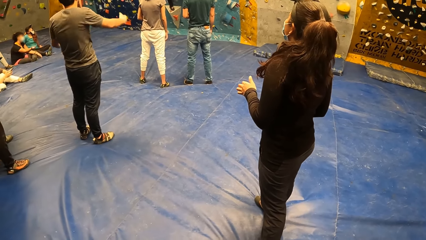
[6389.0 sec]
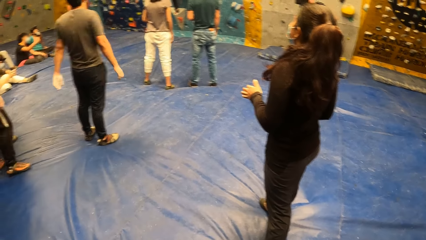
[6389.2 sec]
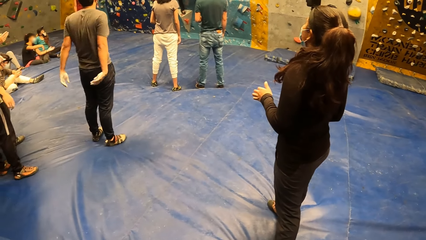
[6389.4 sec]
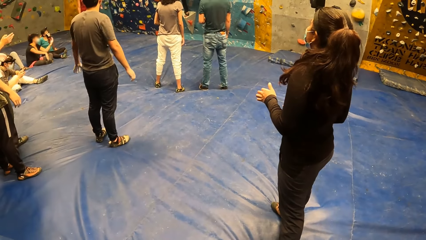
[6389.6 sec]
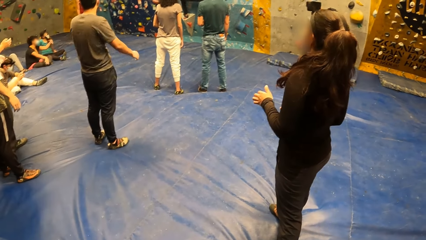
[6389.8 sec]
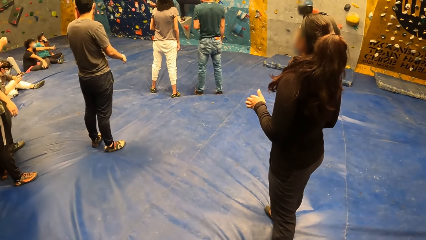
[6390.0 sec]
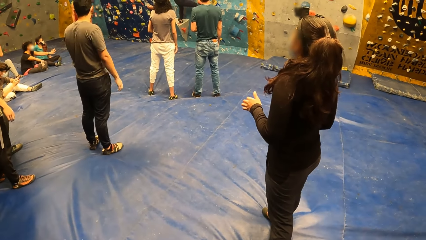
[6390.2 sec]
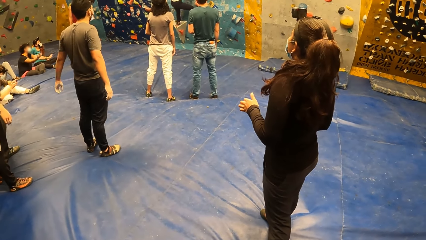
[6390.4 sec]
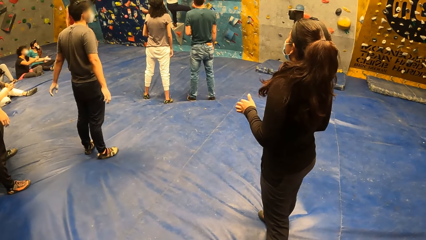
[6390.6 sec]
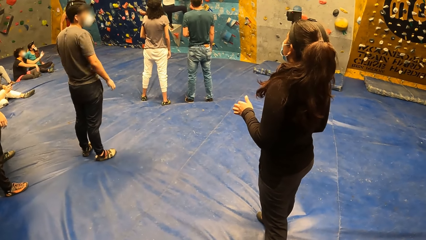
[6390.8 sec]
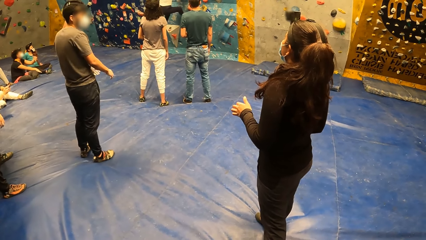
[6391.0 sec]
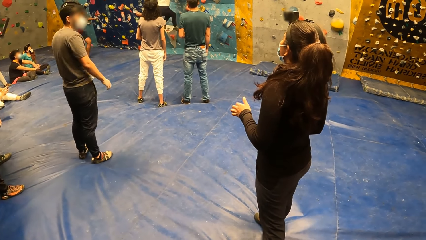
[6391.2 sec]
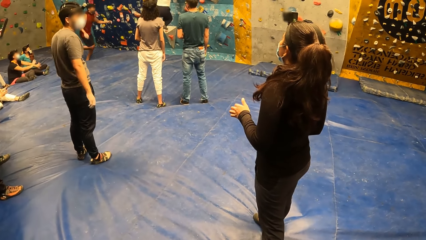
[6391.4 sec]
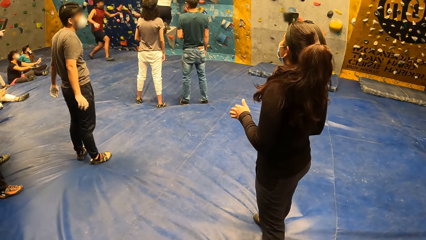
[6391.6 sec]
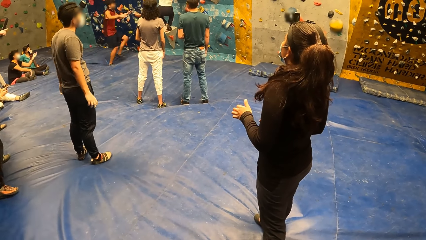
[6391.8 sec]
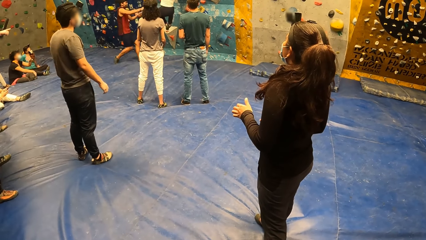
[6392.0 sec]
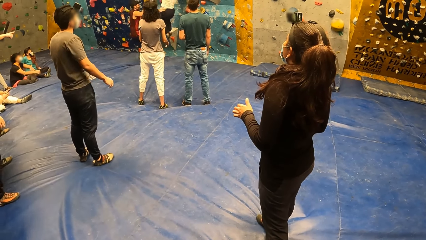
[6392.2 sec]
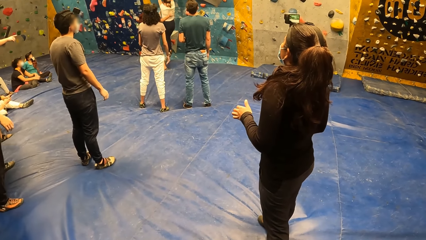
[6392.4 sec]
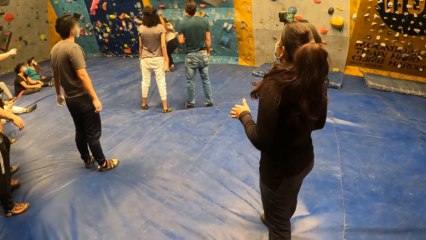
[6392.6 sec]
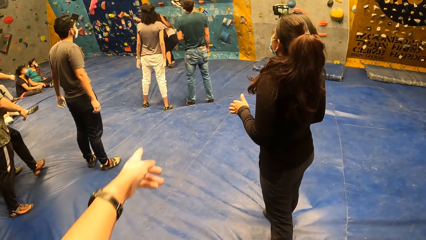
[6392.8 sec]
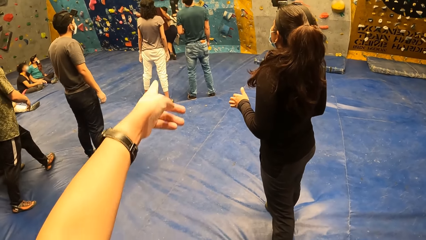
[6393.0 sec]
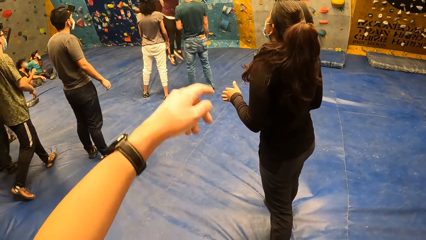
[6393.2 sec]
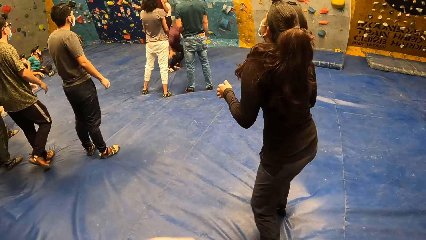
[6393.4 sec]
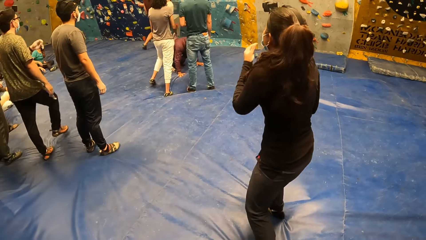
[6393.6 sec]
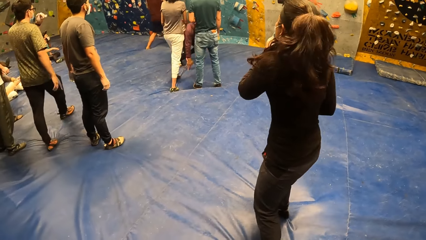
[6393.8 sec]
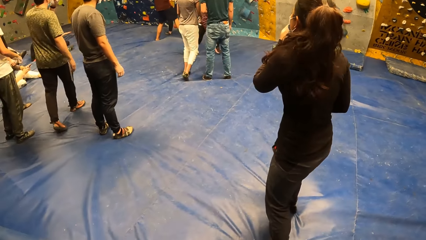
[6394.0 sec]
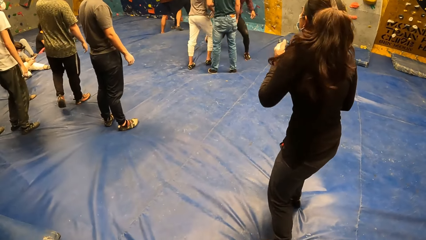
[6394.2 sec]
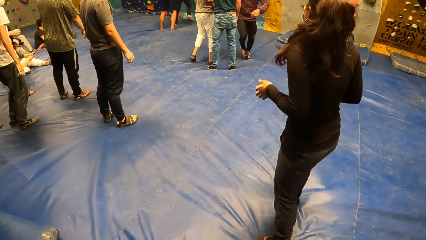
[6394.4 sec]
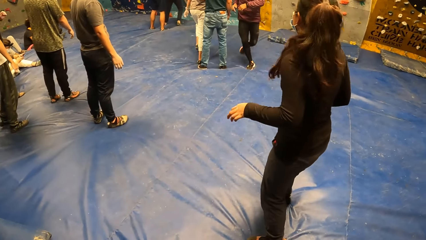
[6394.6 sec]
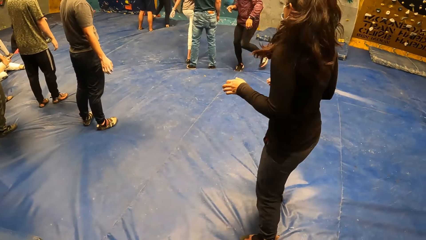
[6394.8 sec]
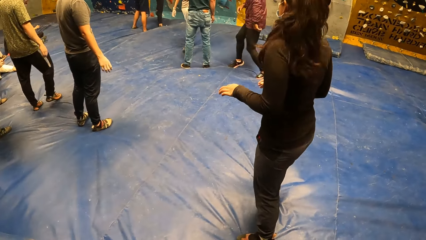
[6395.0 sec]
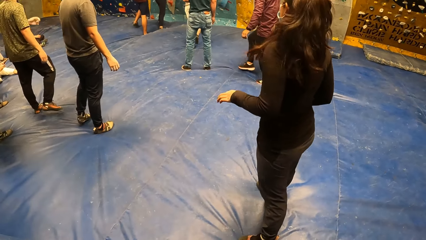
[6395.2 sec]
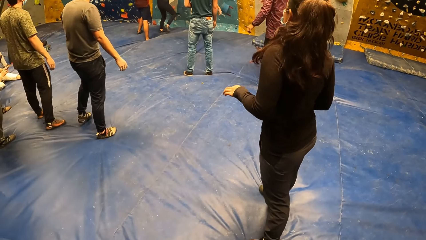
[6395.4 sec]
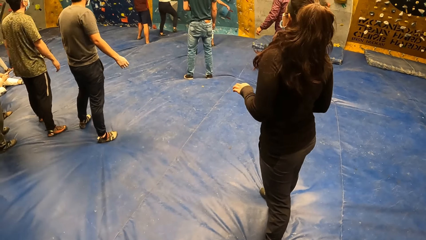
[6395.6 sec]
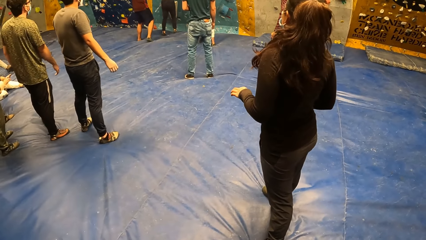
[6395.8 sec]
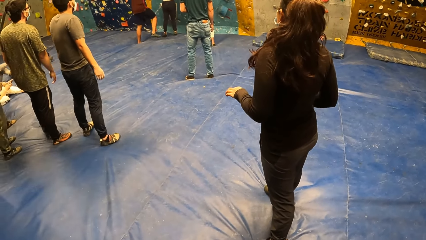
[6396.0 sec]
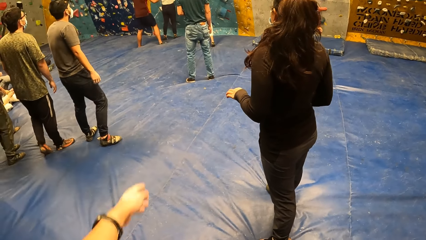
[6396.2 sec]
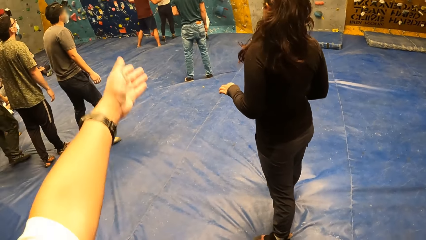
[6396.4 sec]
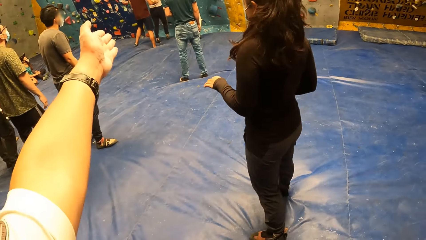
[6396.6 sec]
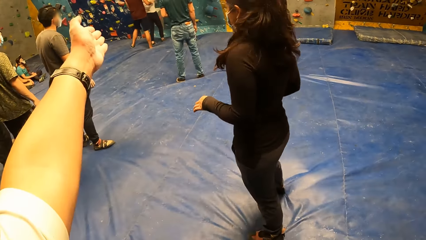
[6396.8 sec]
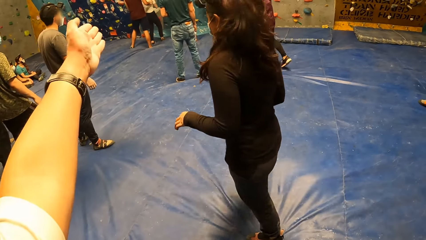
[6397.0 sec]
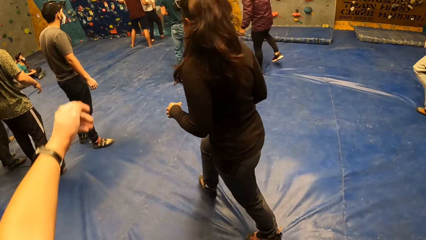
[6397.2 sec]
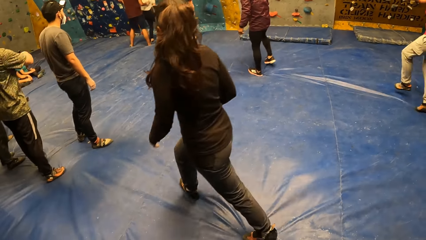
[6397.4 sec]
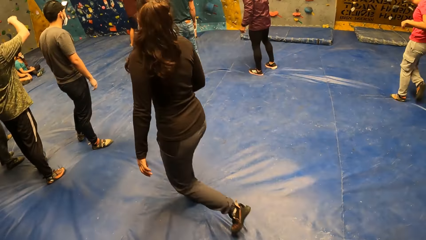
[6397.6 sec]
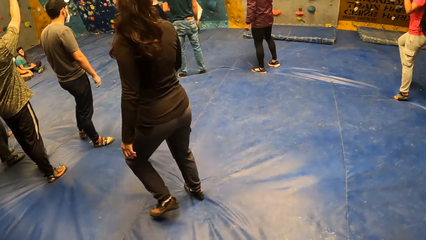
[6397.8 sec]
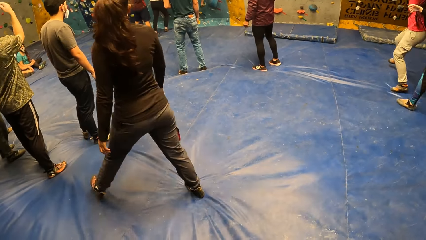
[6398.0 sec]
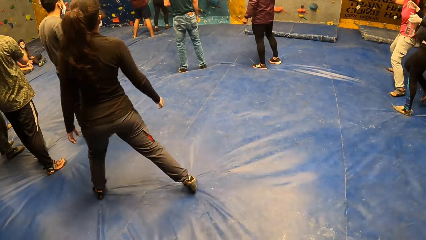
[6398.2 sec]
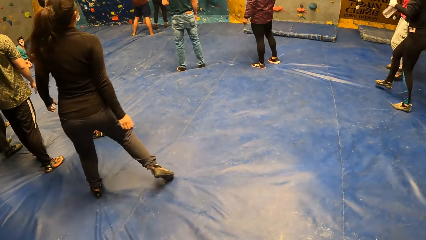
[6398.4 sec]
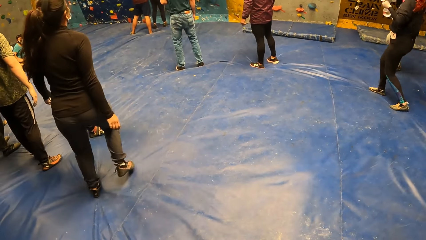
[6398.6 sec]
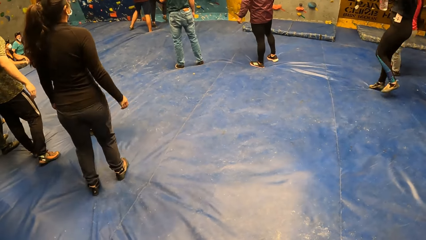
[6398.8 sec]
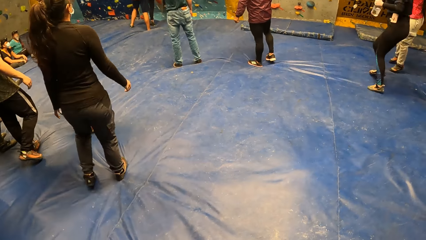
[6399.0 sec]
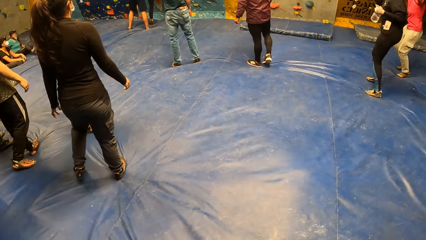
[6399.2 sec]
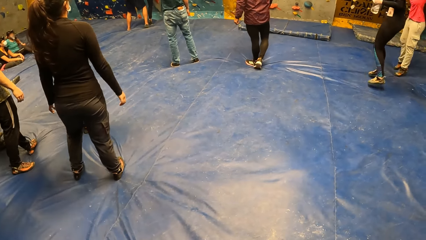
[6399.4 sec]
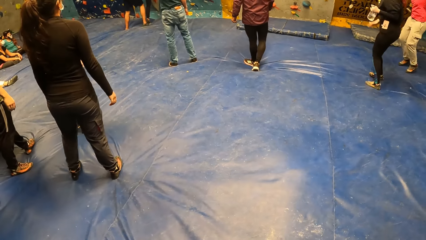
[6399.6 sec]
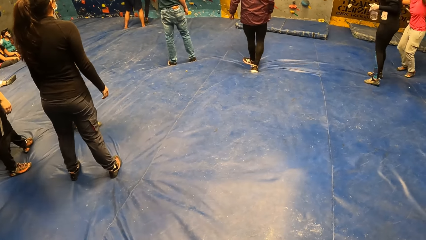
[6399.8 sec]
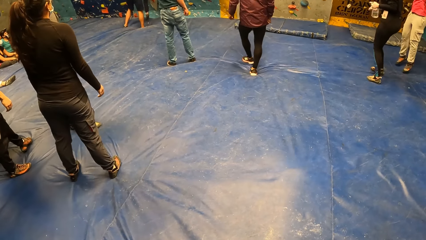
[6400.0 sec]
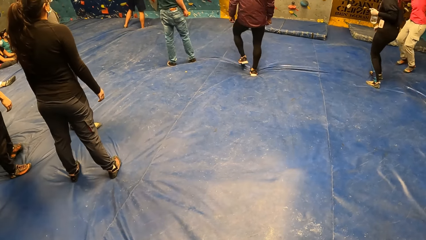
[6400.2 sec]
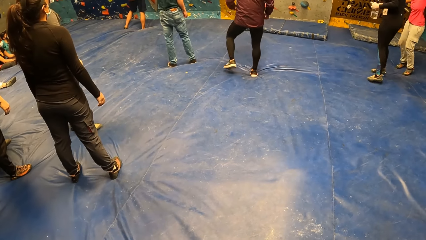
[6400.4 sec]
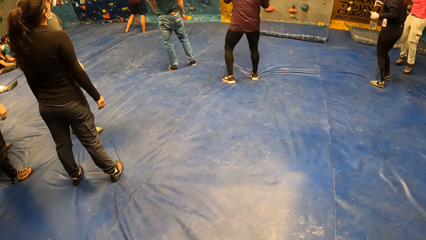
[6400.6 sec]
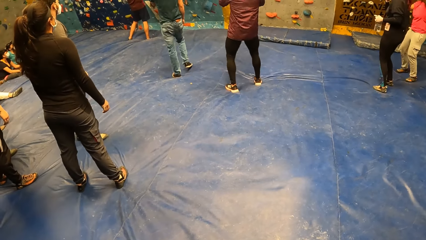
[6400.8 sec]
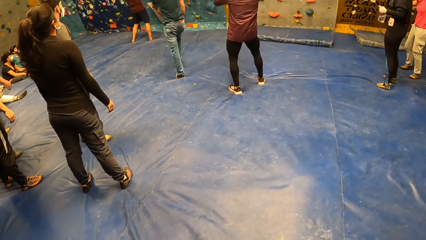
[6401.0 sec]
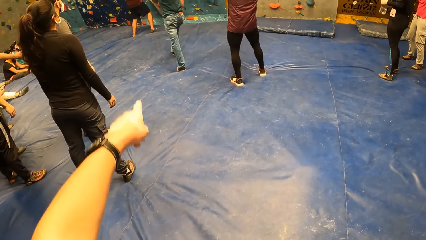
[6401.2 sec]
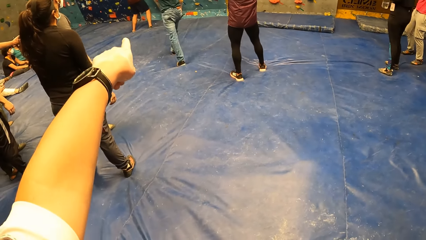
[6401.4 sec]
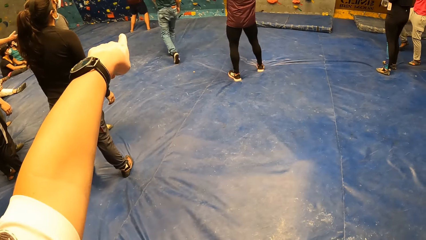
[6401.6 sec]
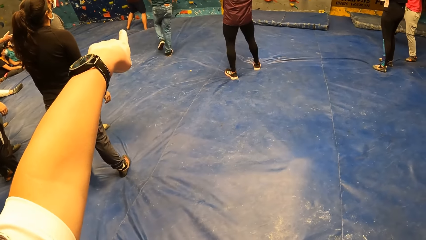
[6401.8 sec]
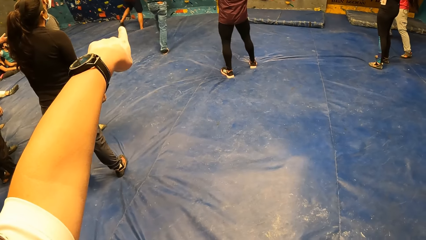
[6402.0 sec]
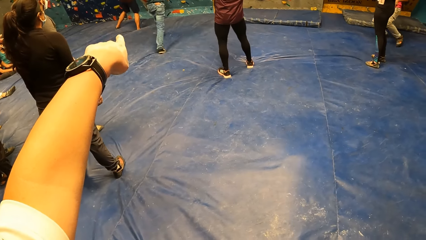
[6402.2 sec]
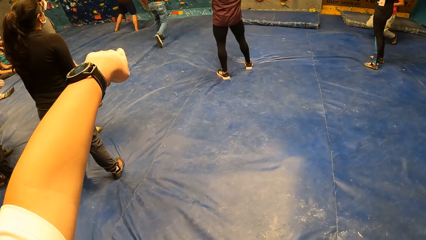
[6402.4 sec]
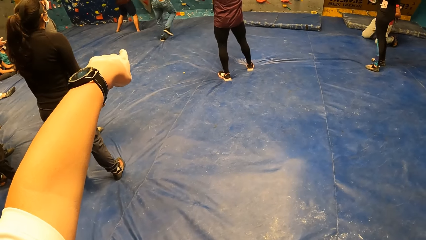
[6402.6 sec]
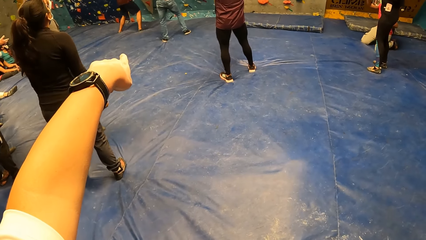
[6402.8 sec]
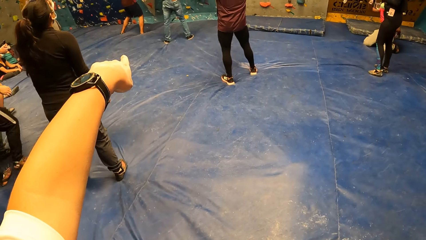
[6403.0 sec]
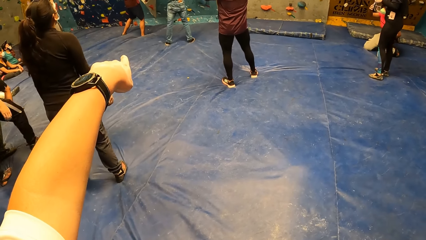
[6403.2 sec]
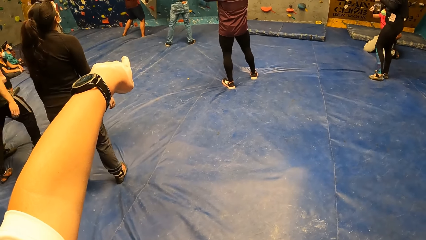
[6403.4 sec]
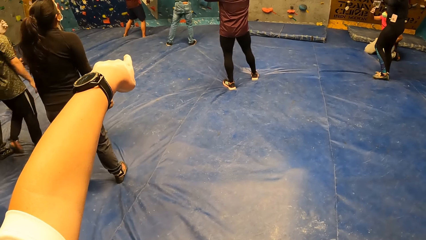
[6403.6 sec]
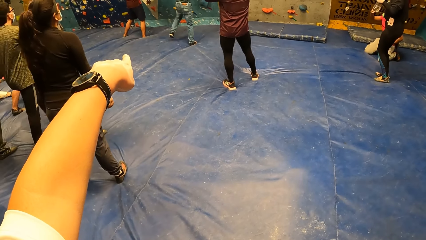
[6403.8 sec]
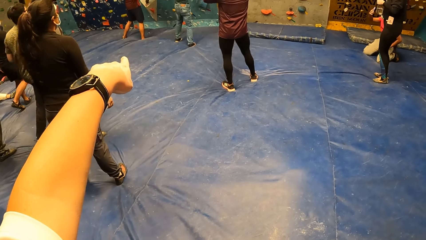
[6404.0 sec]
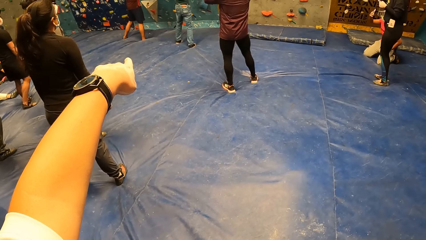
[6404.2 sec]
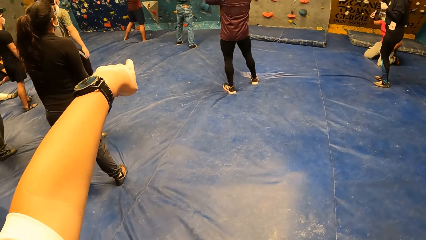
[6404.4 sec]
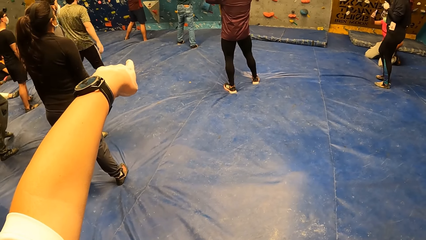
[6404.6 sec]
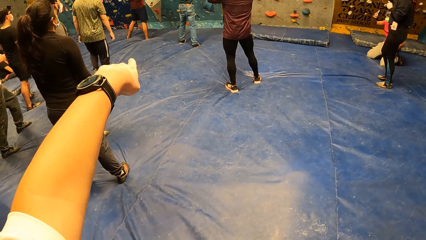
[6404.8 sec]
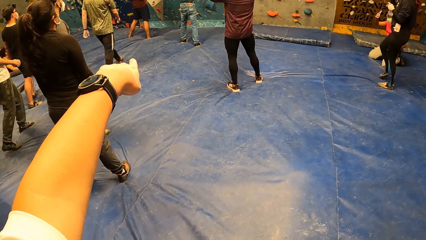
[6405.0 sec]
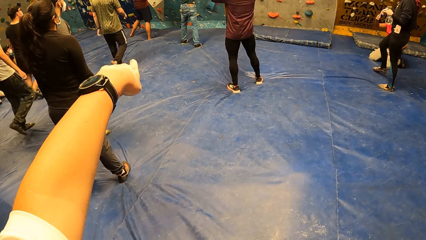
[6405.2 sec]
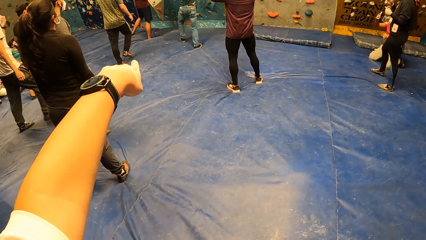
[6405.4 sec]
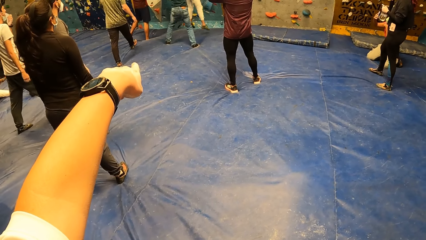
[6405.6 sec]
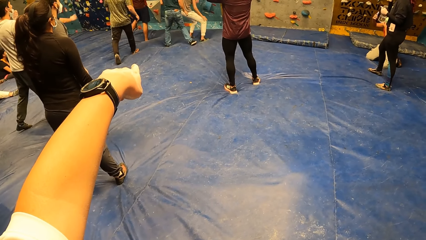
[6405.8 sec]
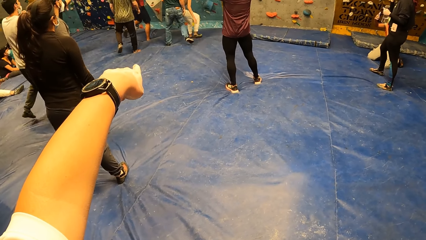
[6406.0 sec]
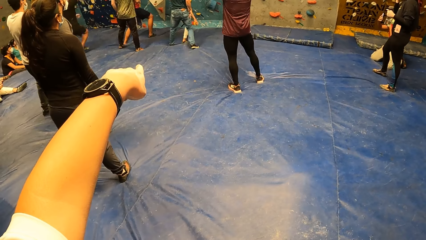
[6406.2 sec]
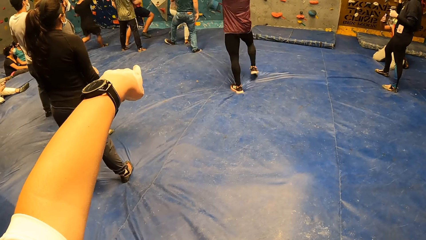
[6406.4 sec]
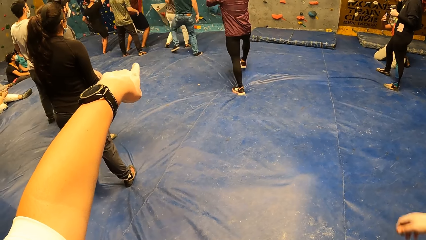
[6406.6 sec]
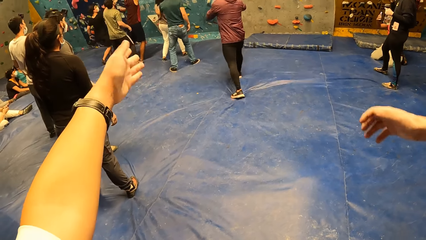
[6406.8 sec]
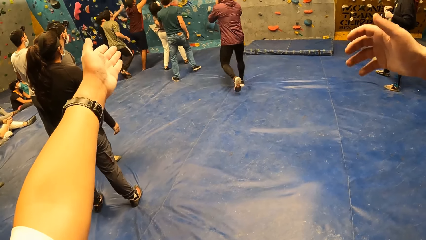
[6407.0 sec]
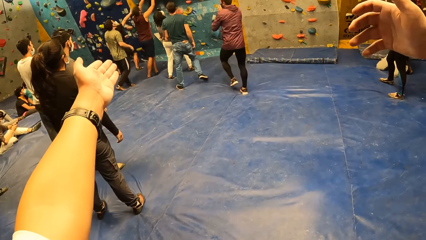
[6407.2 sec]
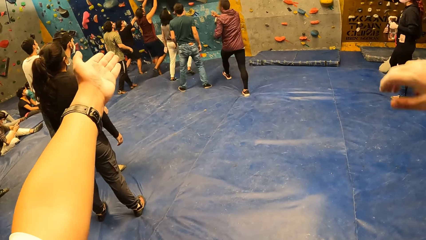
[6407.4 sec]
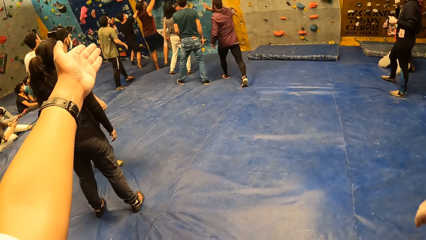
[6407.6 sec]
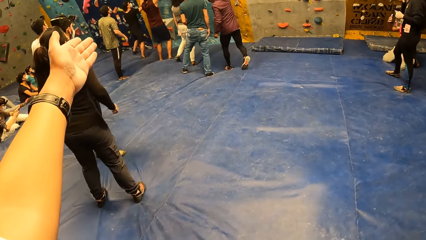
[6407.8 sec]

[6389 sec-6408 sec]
The camera wearer points with his left hand. A woman stands on the floor. The camera wearer gestures with his left hand. Another woman jumps on the floor. A man jumps on the floor. The camera wearer points with his left hand. The man kneels on the floor.
